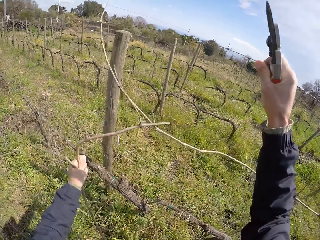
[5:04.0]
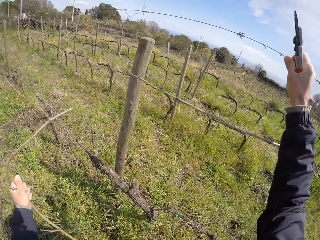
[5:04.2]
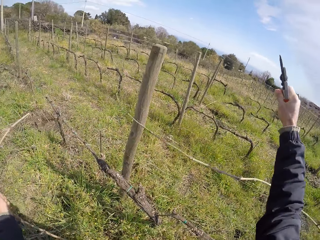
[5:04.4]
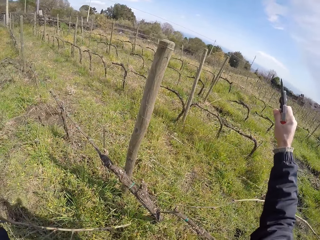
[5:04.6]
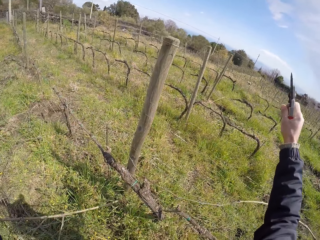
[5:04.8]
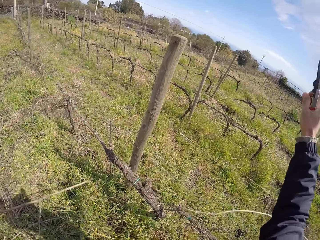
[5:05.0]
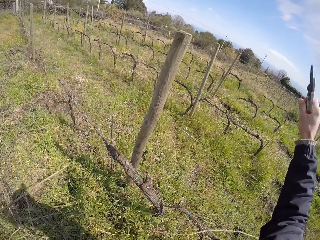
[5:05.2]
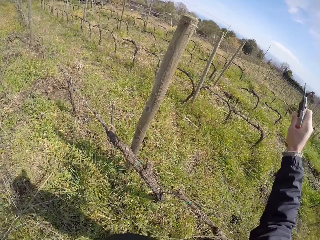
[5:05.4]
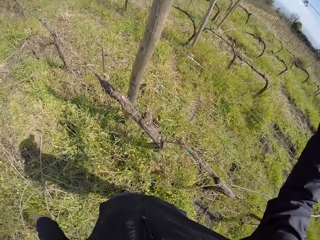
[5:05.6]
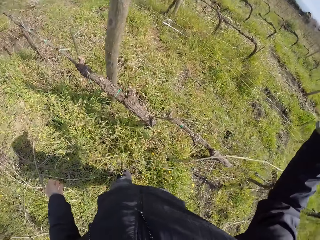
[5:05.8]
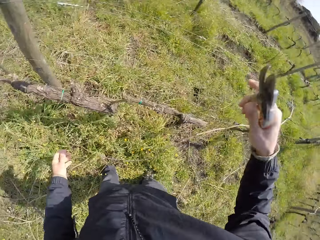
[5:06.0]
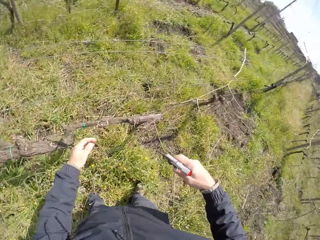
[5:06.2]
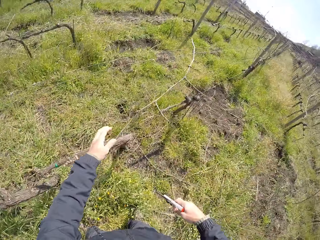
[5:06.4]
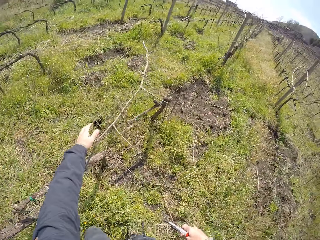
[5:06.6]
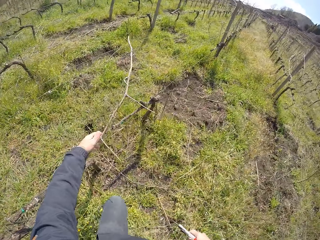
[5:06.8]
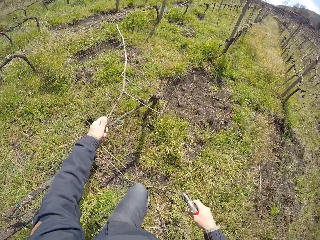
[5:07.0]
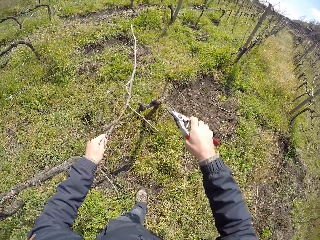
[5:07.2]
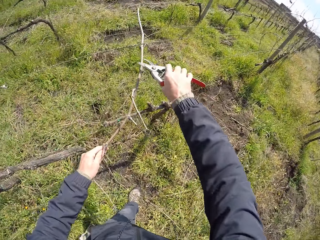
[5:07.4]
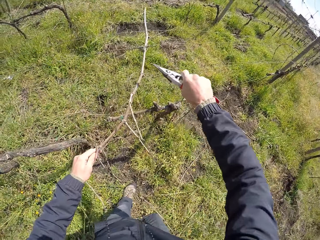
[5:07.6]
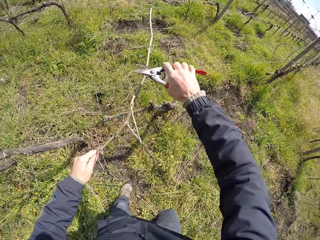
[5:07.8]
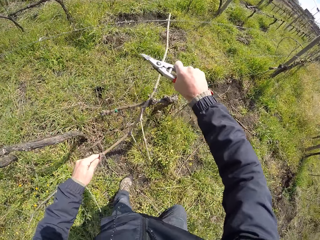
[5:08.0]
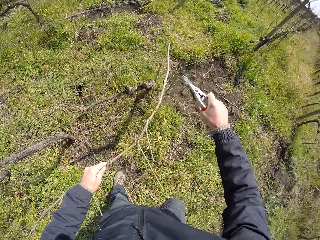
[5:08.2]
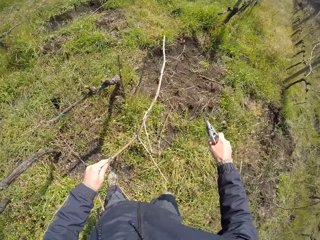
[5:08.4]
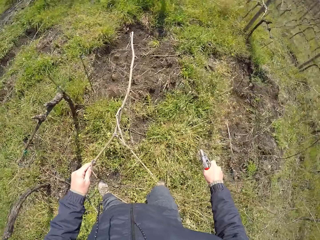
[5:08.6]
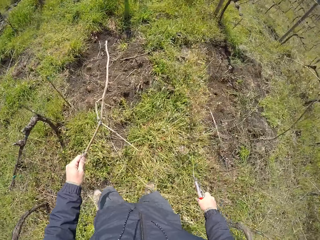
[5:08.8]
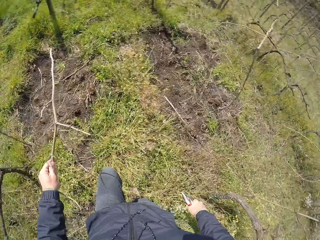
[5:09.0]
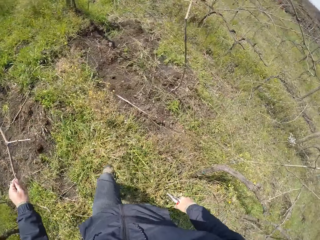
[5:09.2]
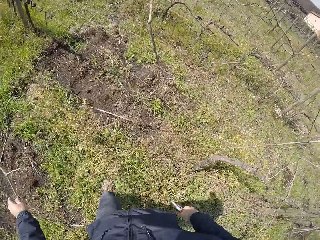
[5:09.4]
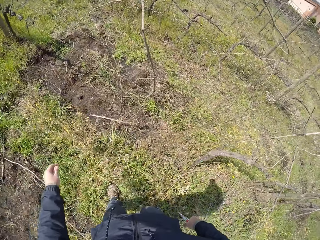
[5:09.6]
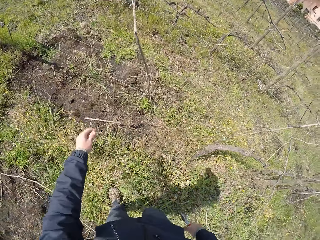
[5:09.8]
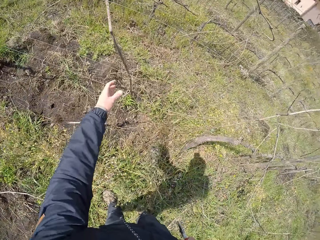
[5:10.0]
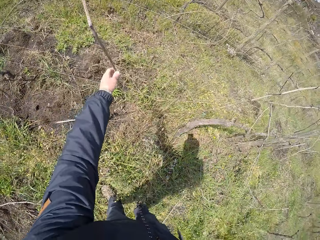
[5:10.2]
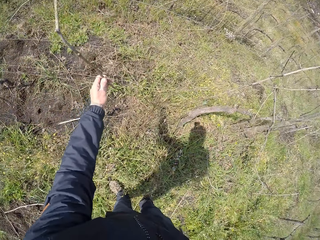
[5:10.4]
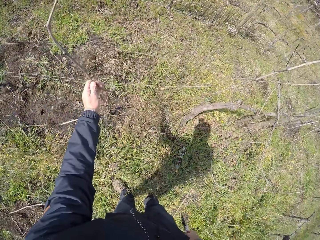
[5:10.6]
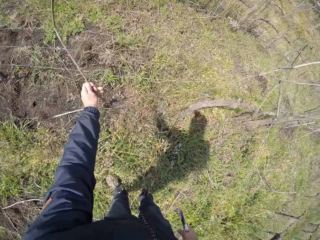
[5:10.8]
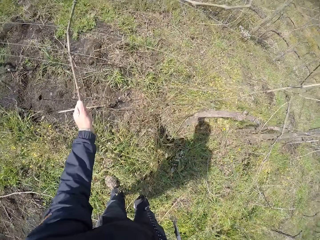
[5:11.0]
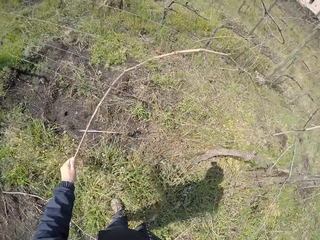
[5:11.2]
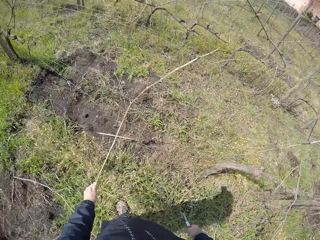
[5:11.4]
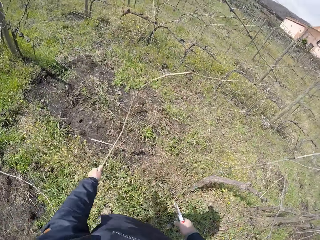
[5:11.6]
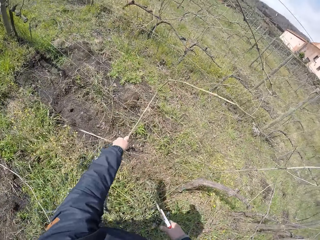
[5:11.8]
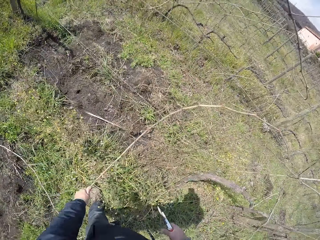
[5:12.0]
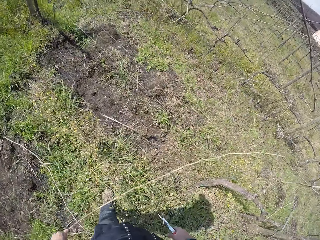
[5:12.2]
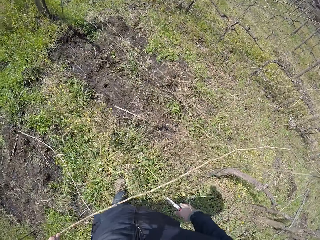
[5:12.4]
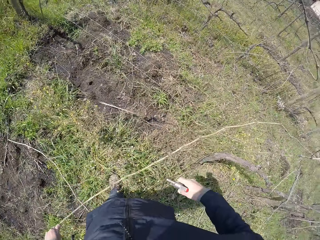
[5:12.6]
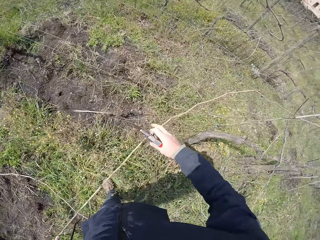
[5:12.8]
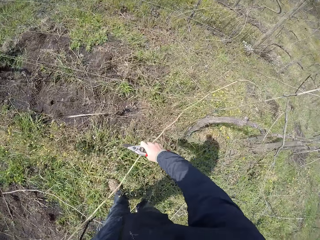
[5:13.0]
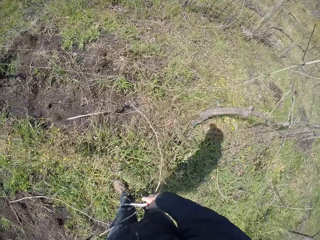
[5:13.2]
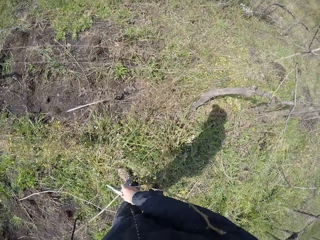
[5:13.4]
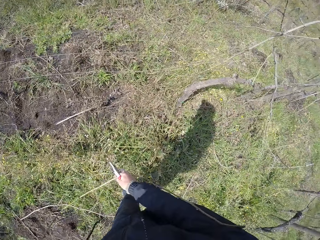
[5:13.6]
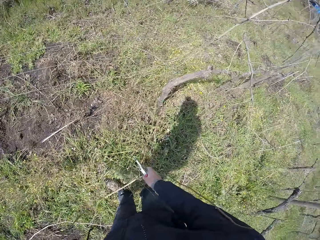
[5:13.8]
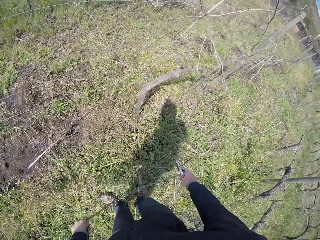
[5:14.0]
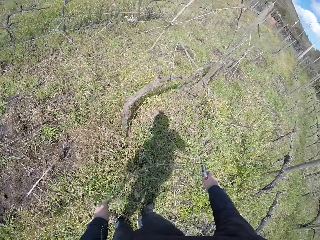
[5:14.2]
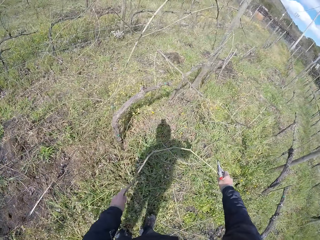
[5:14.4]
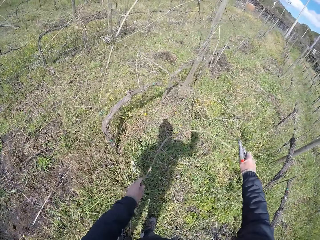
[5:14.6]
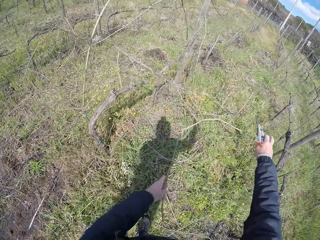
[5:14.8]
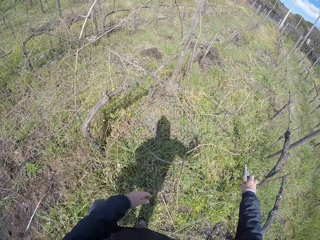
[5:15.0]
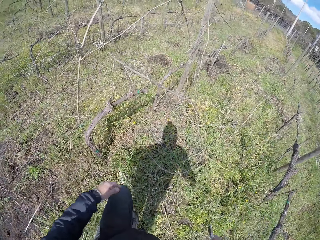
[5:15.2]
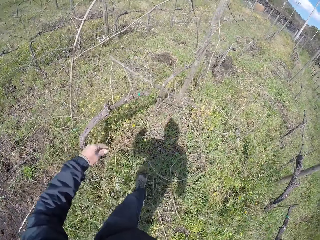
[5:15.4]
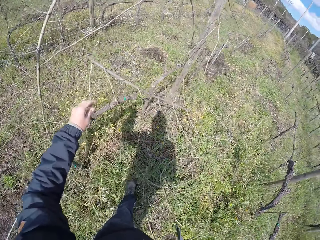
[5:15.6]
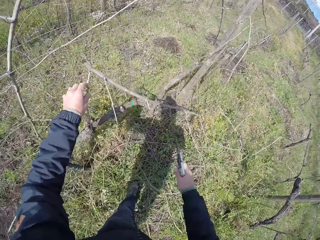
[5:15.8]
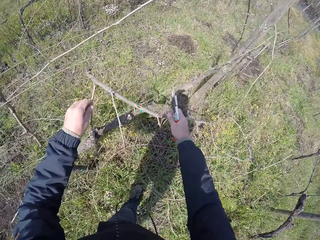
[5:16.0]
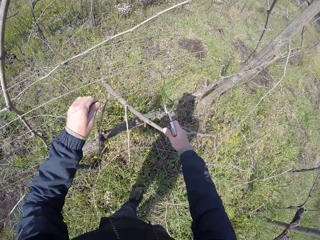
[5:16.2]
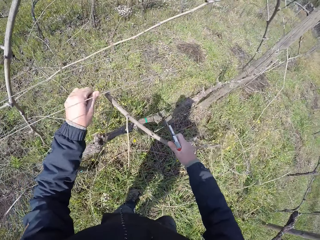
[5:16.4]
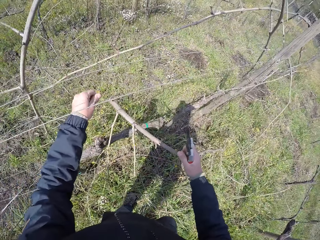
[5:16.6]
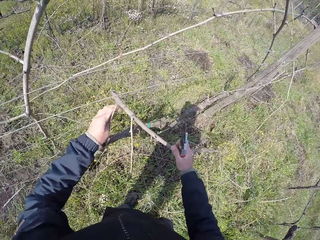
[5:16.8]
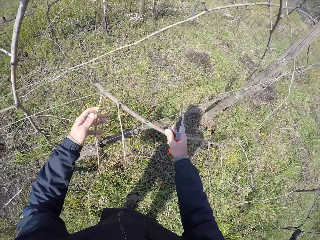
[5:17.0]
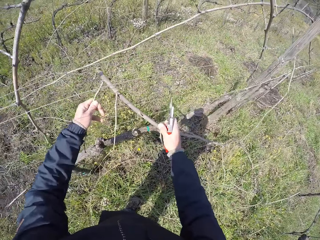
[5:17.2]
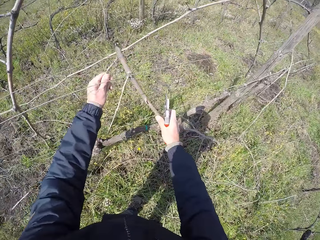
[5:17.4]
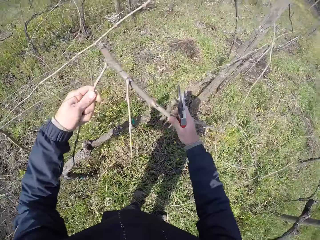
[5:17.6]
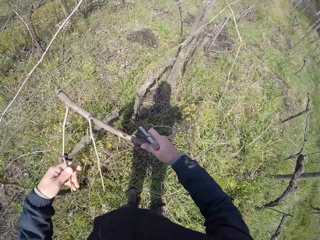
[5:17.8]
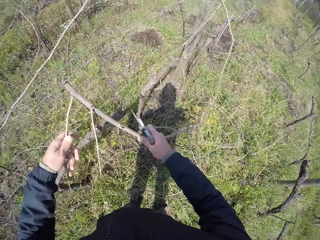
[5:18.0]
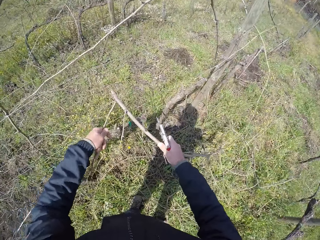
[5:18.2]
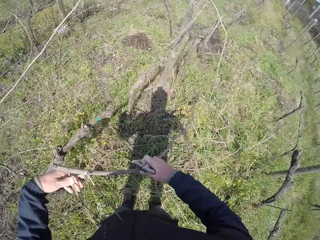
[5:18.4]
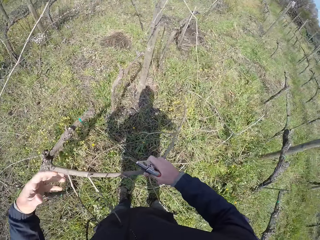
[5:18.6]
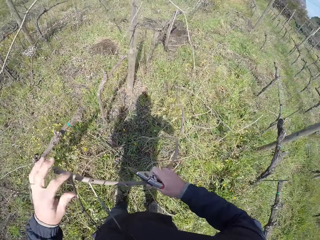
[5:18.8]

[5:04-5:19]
The camera wearer drops the plant branch on the ground with his left hand. He holds a plant branch with his left hand. He picks the twig. He cuts the plant branch away from the wire with the pruner in his right hand. He pulls the plant branch from the wire with his left hand. He walks. He throws away the twig. He holds a plant branch with his left hand. He pulls the plant branch from the wire with his left hand. He pulls the plant branch from the wire with both hands. He bends the plant branch with both hands. He drops the plant branch on the ground with both hands. He holds a plant branch with his right hand. He pulls the wire with his left hand. He pulls the plant branch from the wire with both hands.

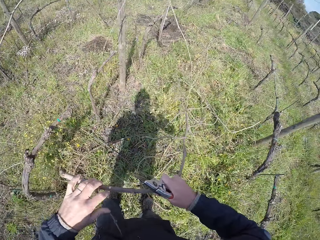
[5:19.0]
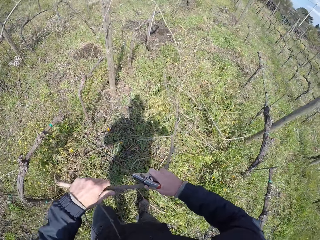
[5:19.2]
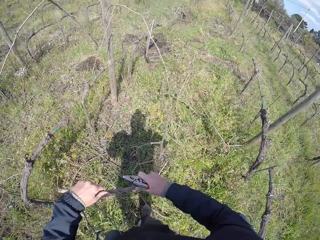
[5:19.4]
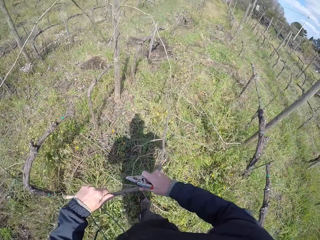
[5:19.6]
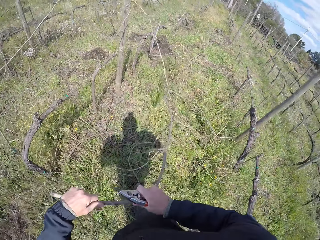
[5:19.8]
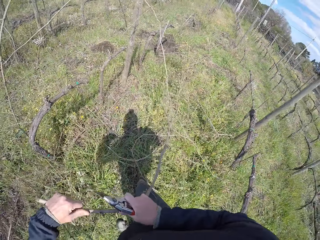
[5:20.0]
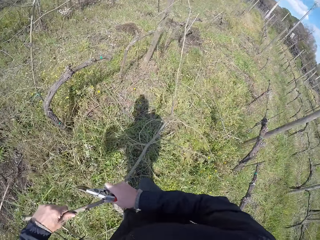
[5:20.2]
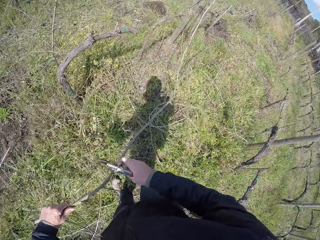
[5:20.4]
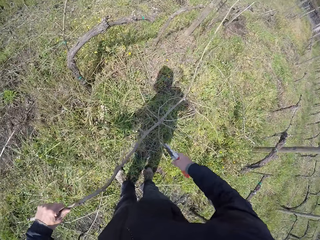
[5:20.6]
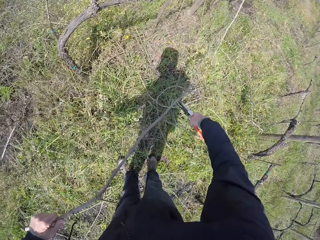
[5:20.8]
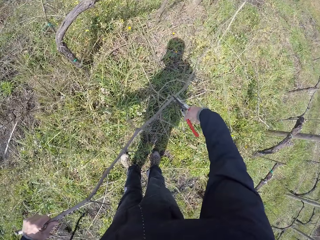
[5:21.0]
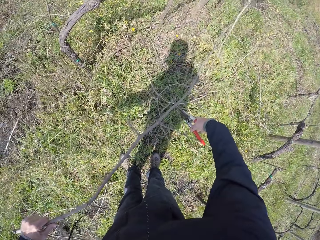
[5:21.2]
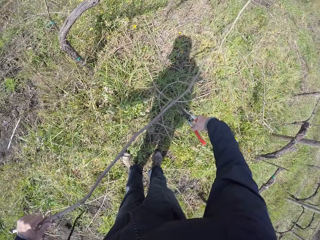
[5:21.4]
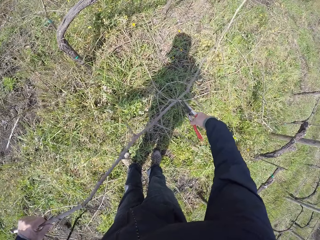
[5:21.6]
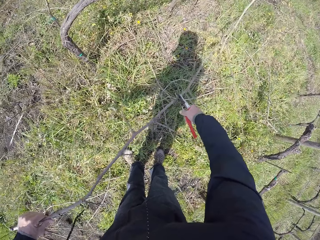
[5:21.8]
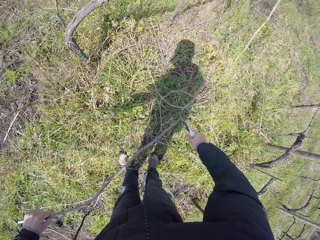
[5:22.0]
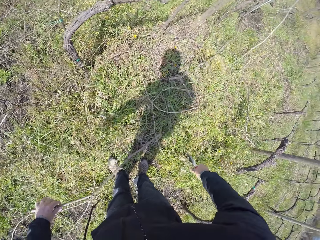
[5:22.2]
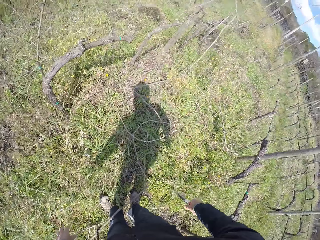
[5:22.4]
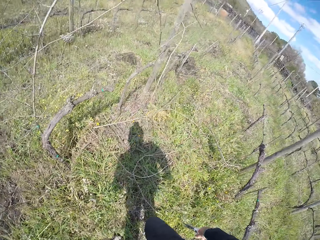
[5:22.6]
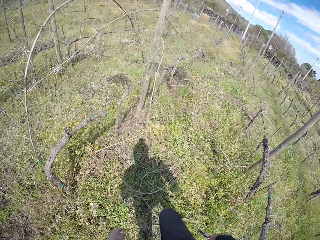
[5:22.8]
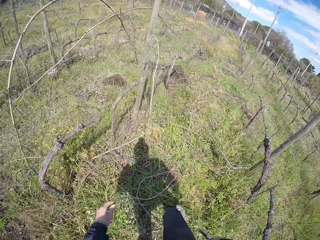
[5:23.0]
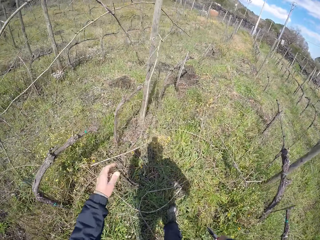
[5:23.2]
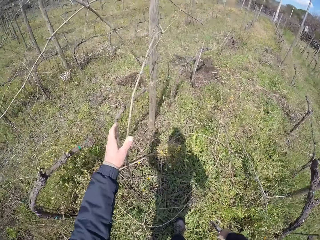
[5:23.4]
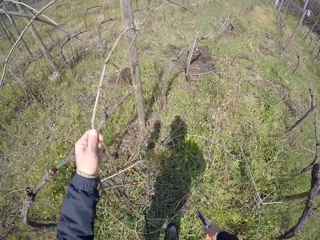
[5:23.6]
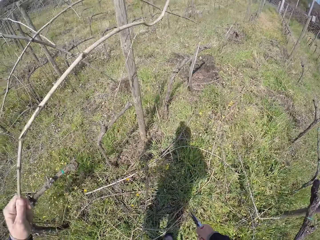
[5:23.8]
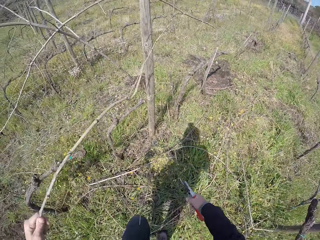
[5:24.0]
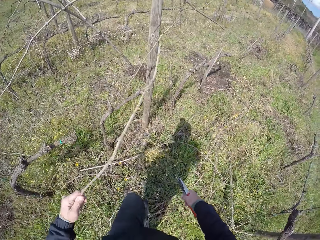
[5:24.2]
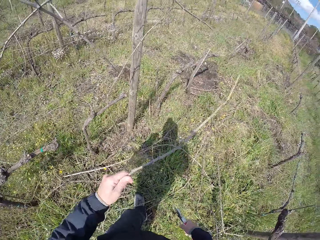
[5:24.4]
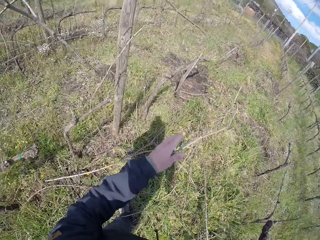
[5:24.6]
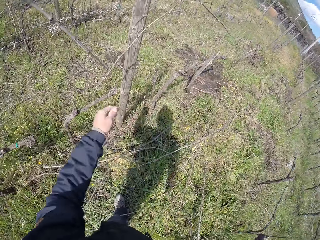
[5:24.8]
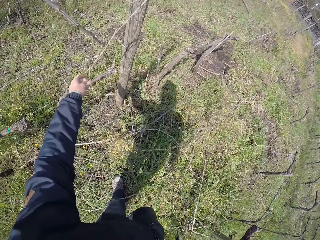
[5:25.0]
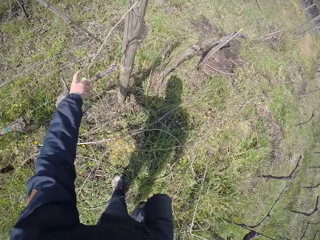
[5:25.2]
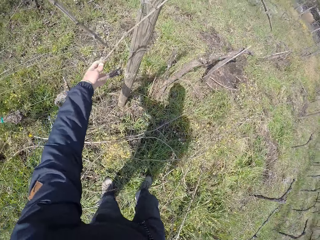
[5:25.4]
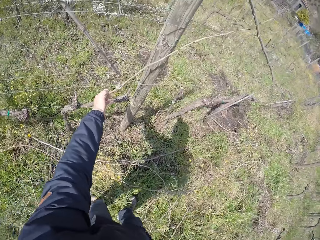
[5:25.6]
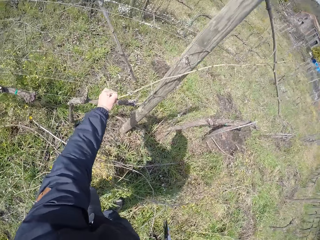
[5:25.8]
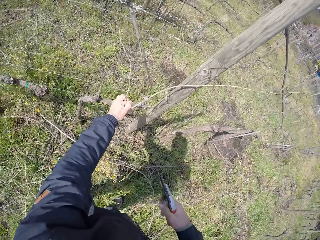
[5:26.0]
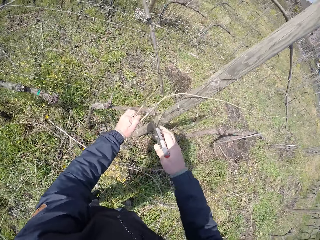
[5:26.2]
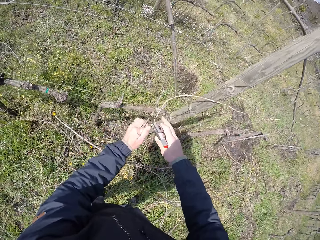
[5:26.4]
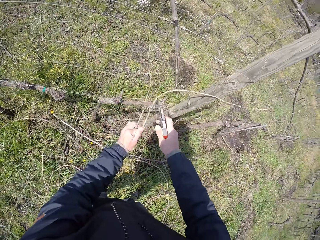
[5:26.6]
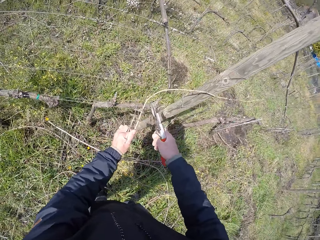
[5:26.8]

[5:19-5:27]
The camera wearer holds the plant branch with his left hand. He cuts the plant branch with the pruner in his right hand. He drops the plant branch on the ground with his left hand. He pulls a plant branch from the wire with his left hand. He drops the plant branch on the ground with his left hand. He pulls a plant branch from the wire with his left hand.
